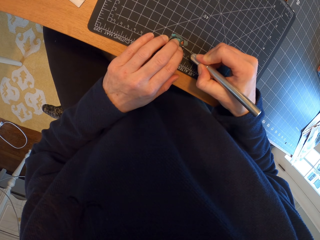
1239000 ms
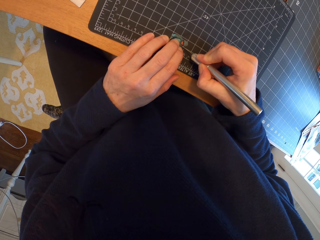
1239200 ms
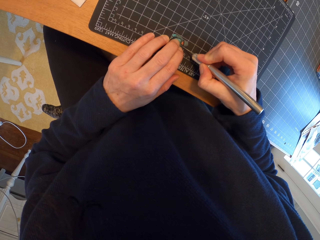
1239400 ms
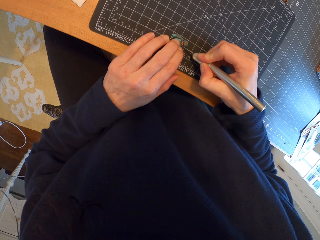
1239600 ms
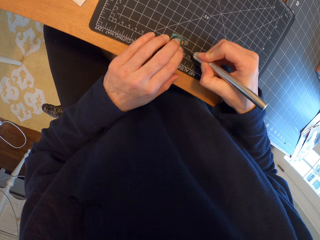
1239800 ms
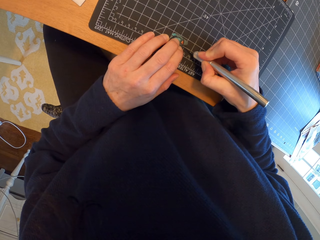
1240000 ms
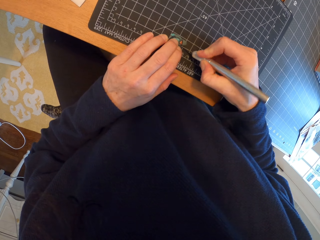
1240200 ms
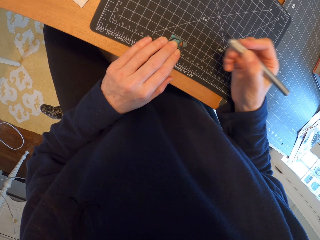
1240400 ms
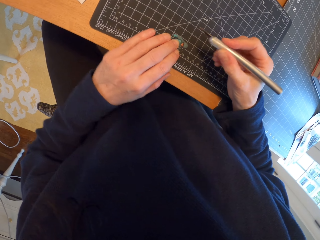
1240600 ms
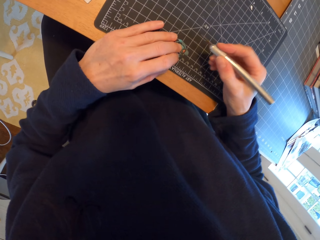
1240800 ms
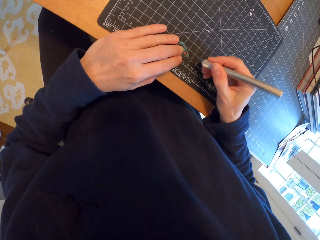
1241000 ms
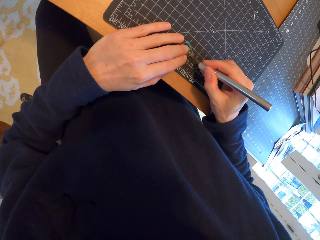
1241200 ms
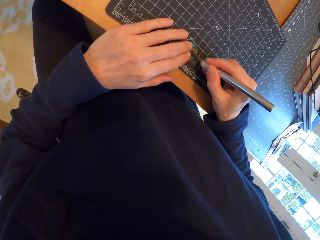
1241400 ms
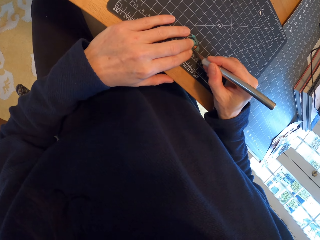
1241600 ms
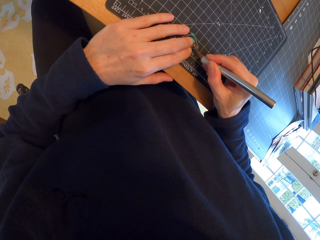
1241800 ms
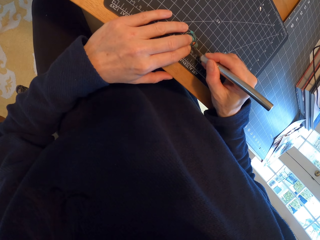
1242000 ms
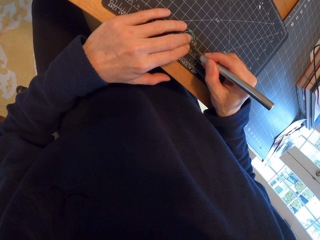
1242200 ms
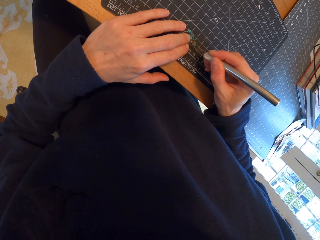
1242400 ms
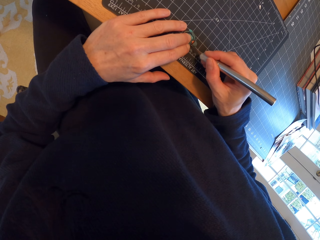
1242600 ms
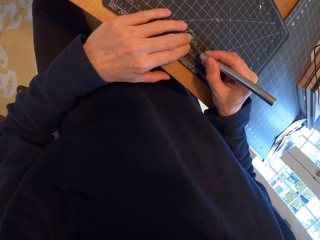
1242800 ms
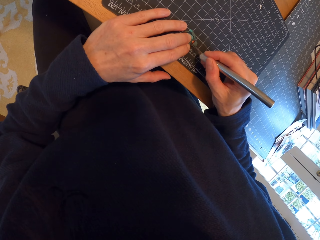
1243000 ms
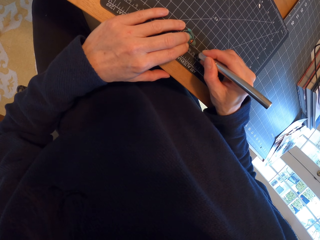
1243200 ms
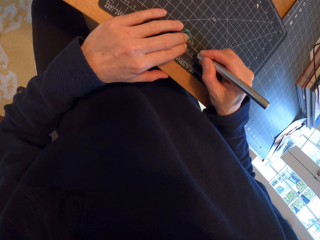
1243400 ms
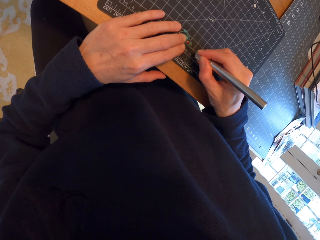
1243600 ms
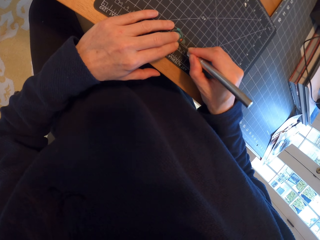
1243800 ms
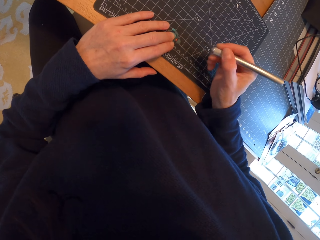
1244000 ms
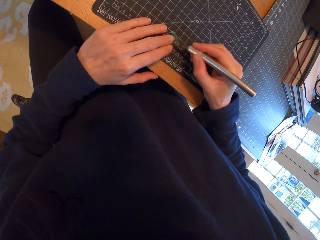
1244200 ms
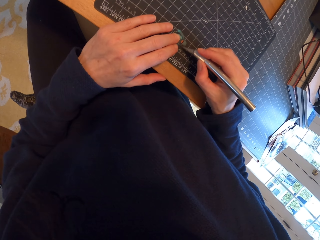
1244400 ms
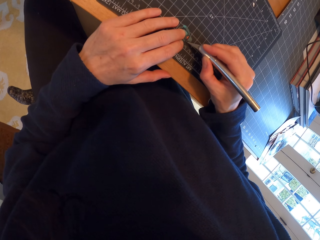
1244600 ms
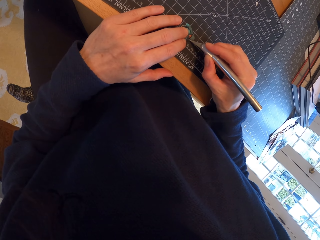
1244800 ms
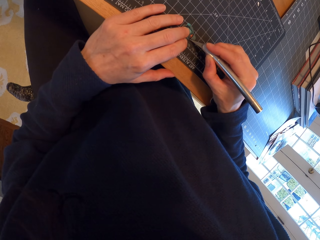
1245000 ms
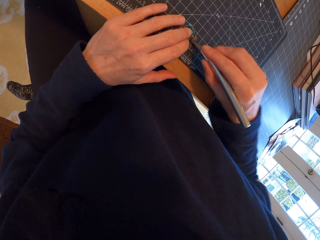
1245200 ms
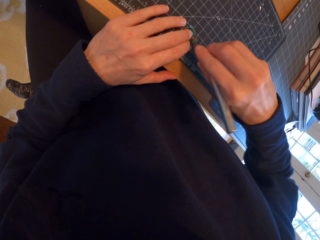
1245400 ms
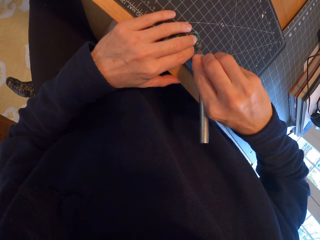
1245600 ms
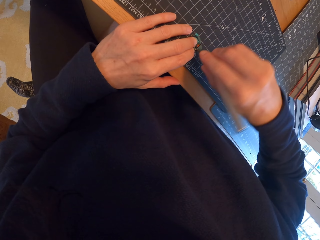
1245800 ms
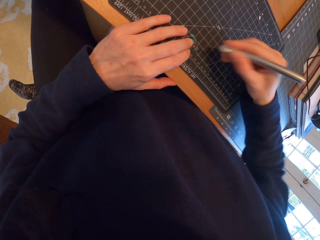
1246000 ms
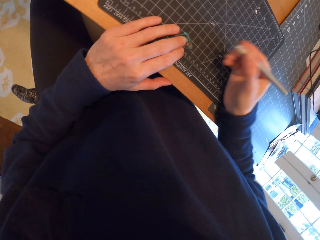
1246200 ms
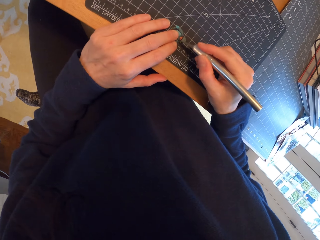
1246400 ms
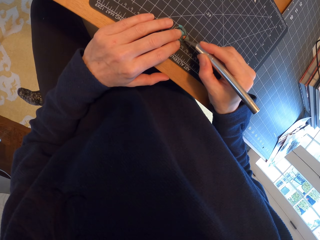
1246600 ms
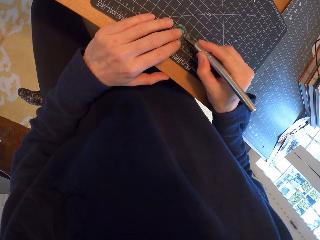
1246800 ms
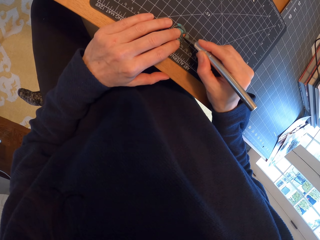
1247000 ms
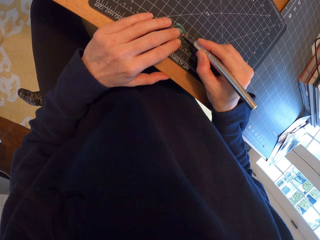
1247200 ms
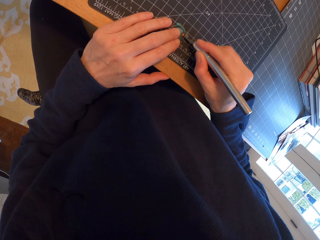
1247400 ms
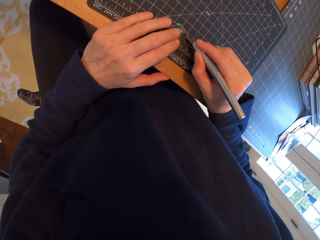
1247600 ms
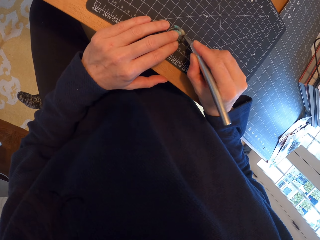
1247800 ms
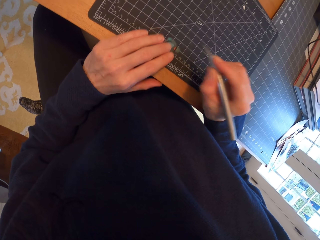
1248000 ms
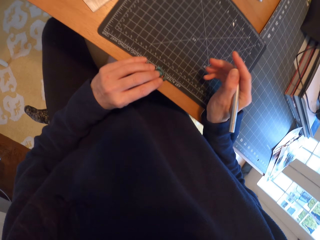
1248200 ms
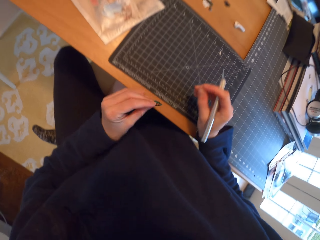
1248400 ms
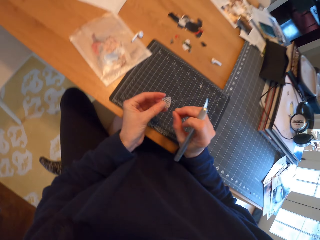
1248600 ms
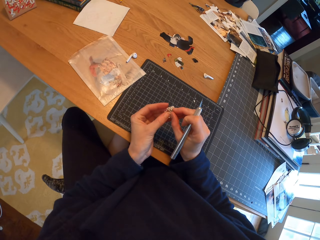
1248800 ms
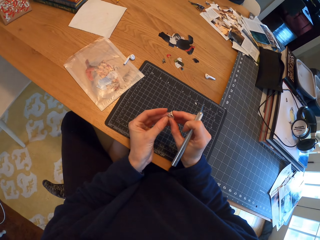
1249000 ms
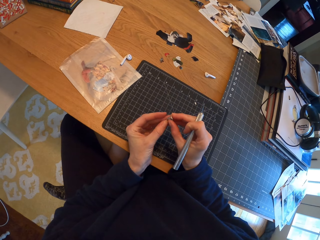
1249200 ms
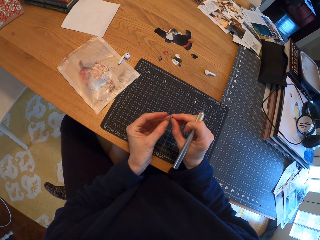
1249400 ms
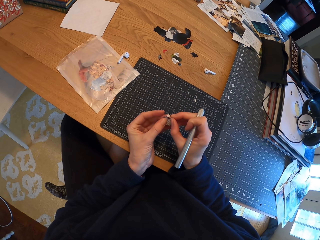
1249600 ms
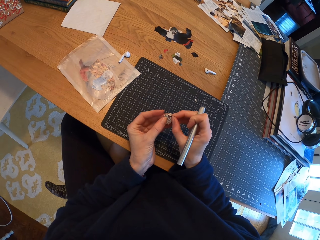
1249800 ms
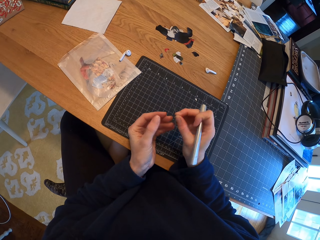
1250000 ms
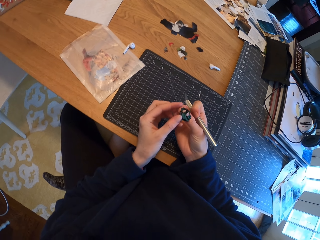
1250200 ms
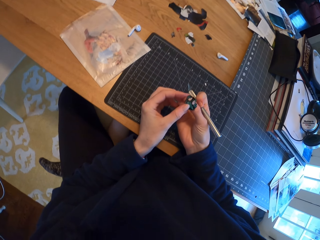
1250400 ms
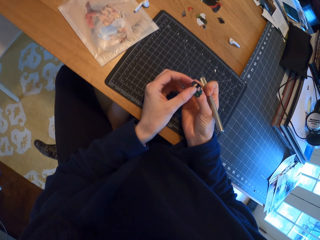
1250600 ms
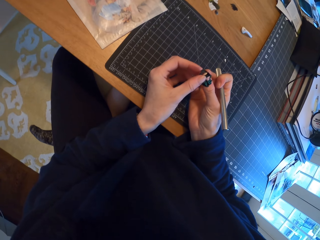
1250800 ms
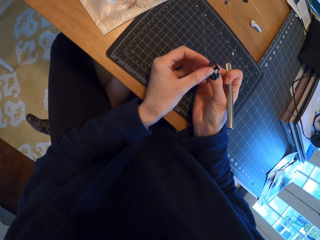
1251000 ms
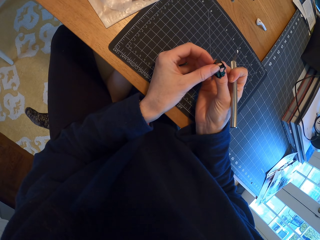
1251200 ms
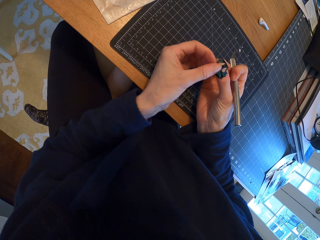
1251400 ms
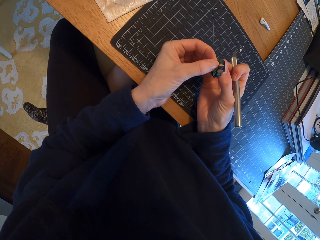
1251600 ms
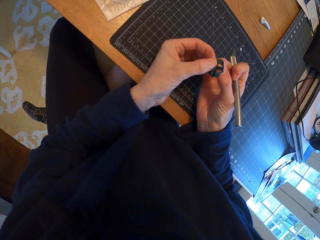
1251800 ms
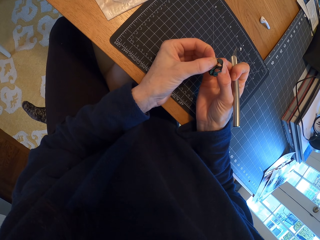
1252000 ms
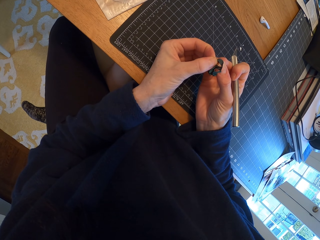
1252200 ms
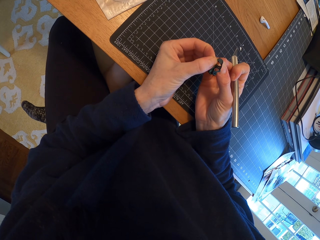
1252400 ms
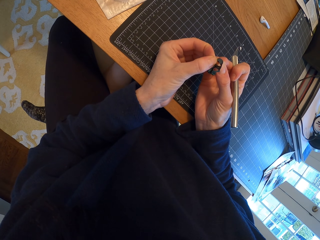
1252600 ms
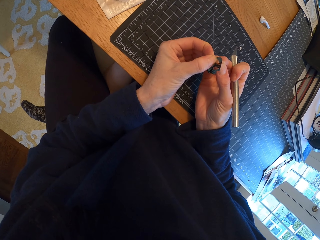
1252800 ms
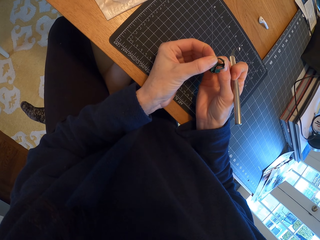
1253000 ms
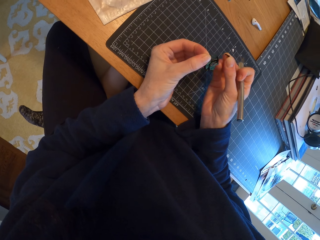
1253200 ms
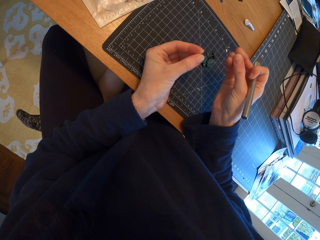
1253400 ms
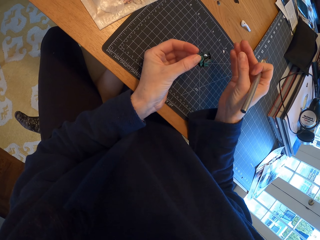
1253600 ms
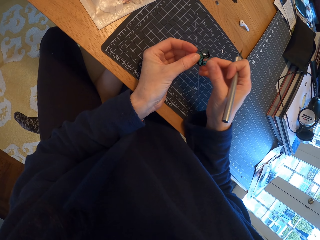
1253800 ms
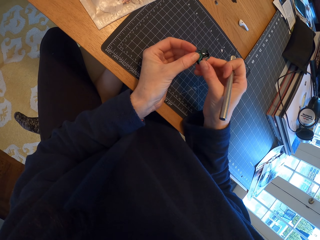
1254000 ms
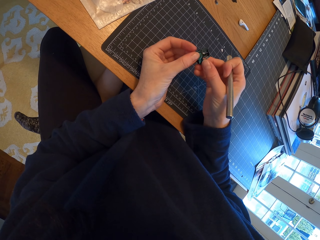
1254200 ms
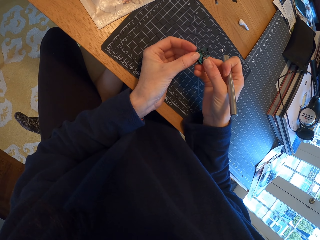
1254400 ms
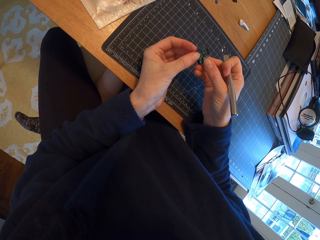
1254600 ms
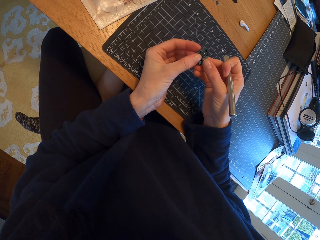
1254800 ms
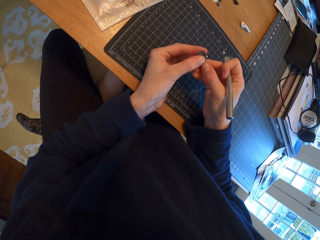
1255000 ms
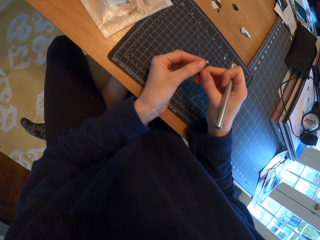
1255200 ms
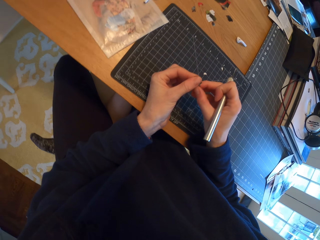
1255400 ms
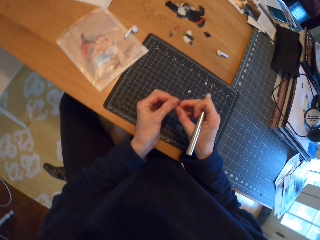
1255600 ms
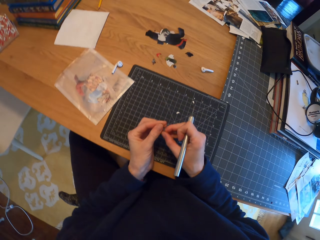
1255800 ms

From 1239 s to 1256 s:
The camera wearer rotates the piece of paper. They cut the piece of paper with the pen cutter. They adjust the pen cutter in the hand. They cut the piece of paper with the pen cutter. They pick up the piece of paper. They pass the piece of paper to the right hand. They hold the piece of paper with both hands. They cut the piece of paper with the hand. They drop the piece of paper on the cutting mat. They hold the piece of paper with both hands. They stare at the piece of paper. They rub the piece of paper.

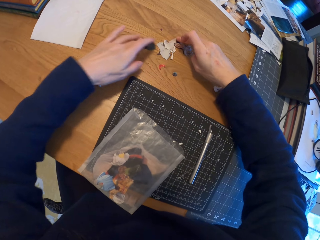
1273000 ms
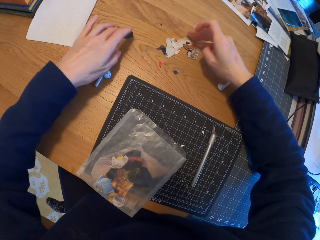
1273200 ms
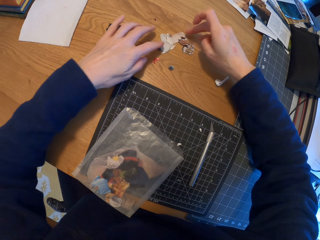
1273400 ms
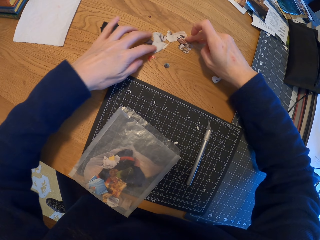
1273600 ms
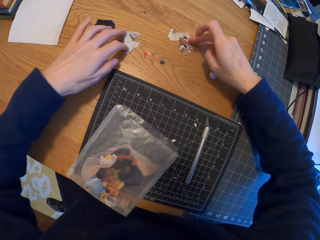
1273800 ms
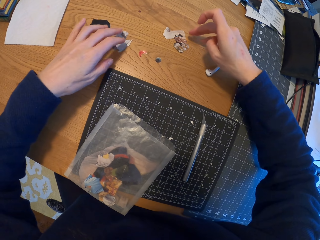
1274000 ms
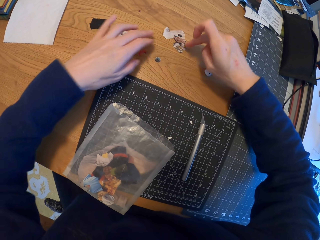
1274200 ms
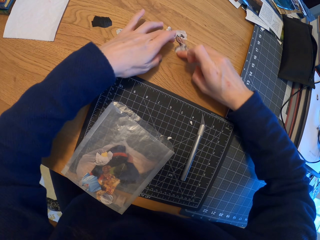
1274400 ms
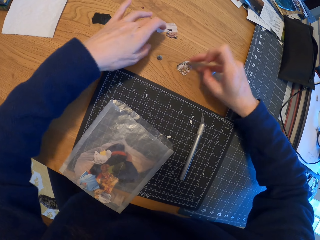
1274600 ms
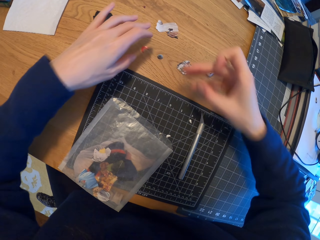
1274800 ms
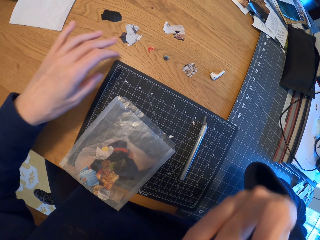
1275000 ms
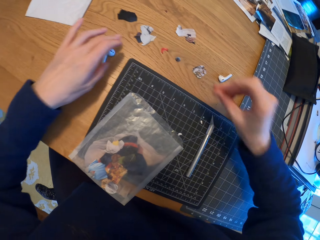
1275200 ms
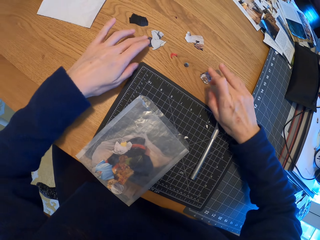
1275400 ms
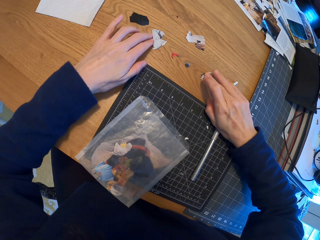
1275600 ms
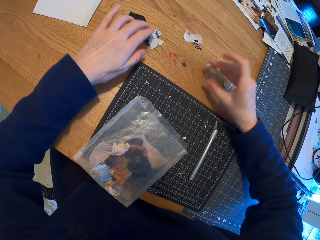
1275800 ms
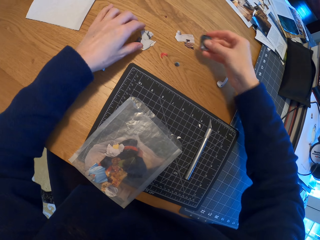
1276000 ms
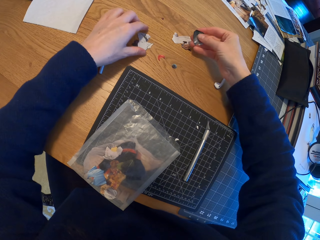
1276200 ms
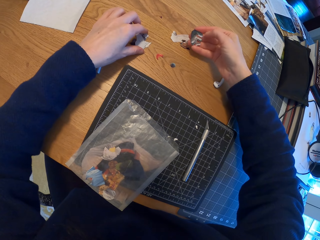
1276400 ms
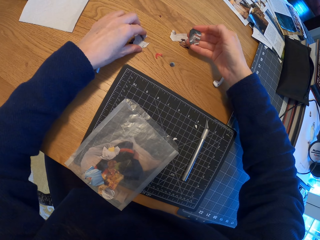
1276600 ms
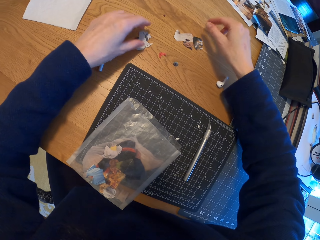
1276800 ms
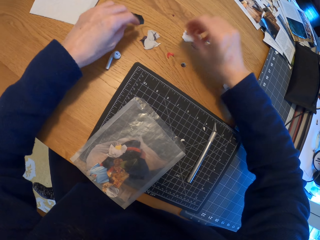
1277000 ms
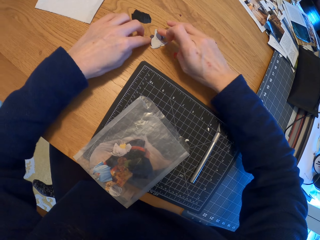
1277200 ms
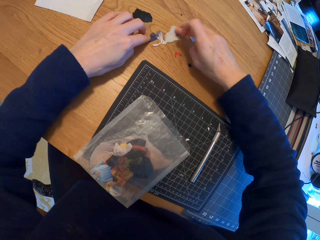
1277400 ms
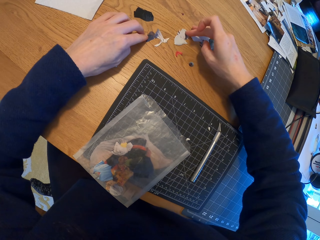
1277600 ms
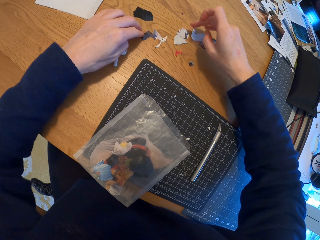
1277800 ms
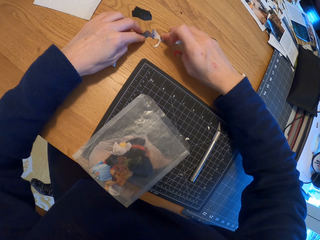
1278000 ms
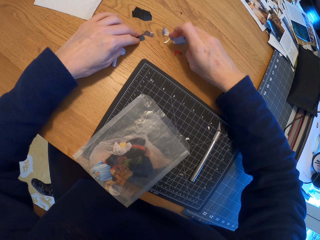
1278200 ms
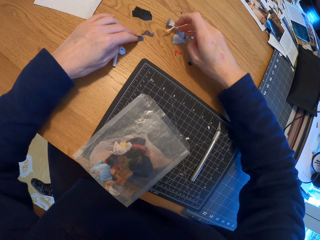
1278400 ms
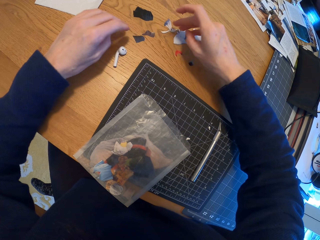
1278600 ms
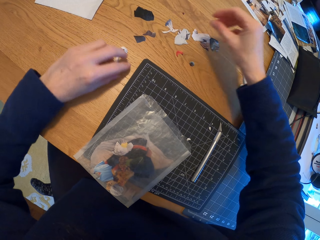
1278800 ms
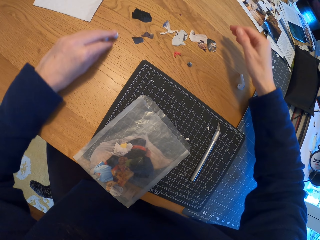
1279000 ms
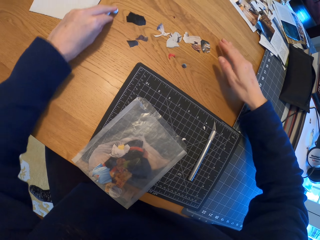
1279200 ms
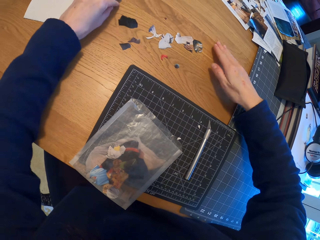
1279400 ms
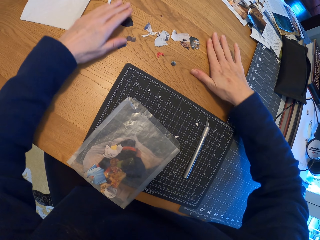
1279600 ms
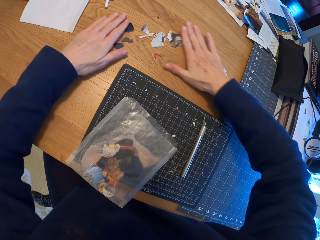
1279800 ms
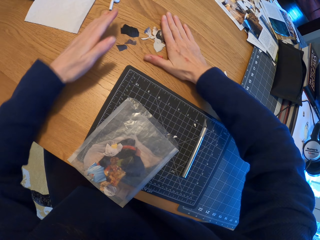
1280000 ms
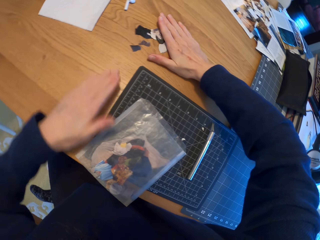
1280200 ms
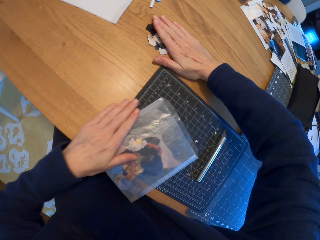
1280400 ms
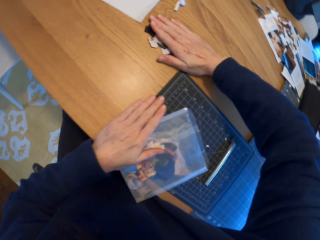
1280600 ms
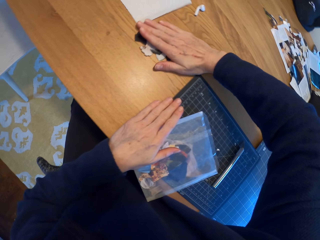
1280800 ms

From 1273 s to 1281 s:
The camera wearer spreads the pieces of paper on the table. They lick the finger, pick a piece of paper, stare at the piece of paper and place the piece of paper on the table. They spread the pieces of paper on the table. They move an ear pod on the table. They move the pieces of paper on the table.
